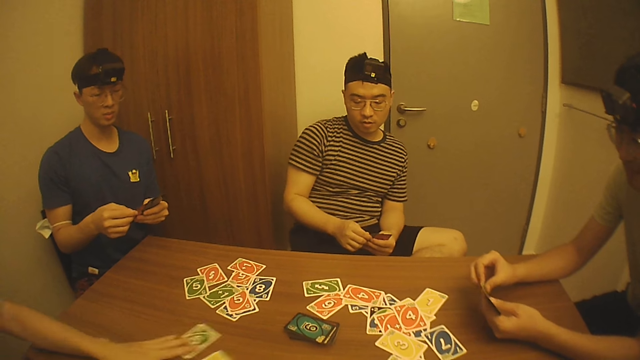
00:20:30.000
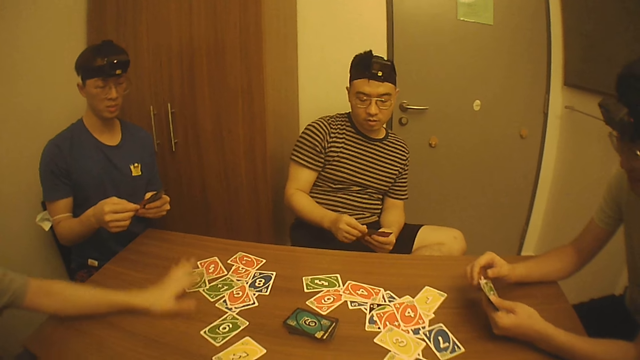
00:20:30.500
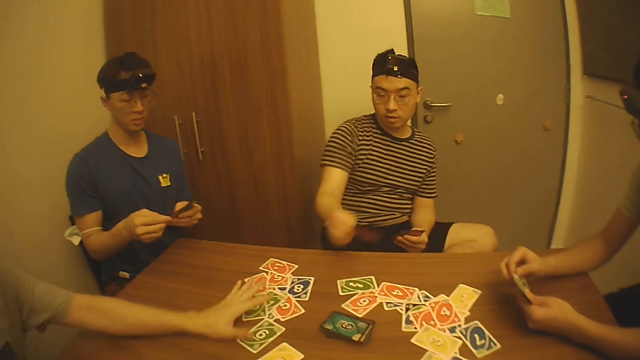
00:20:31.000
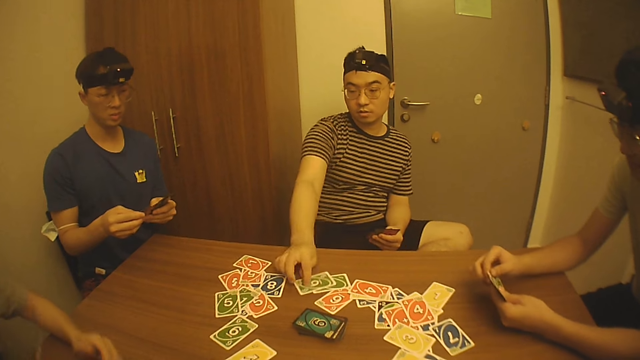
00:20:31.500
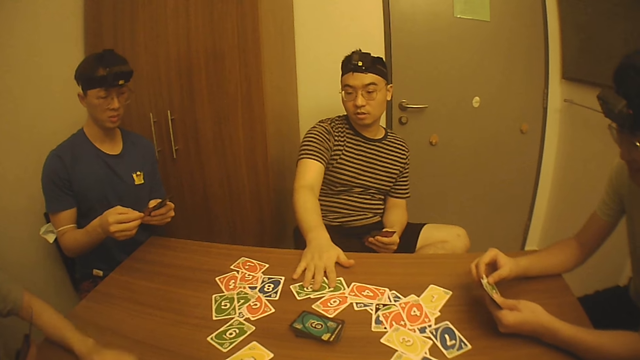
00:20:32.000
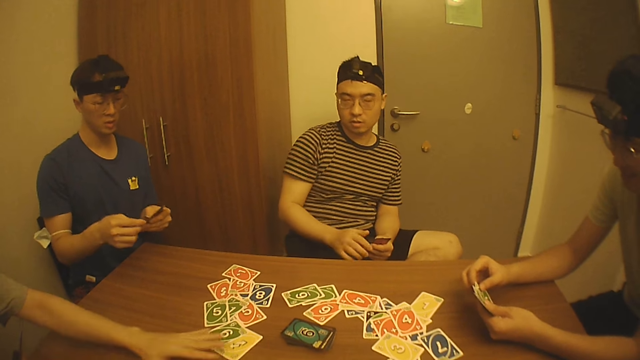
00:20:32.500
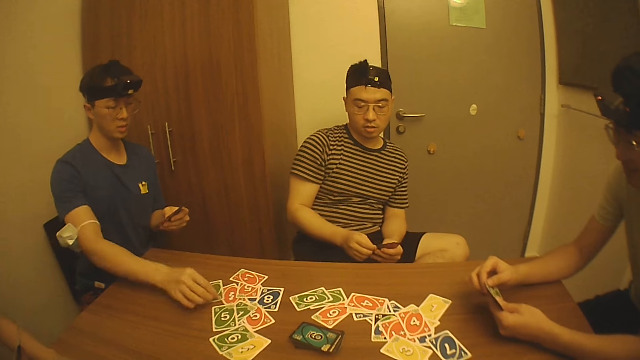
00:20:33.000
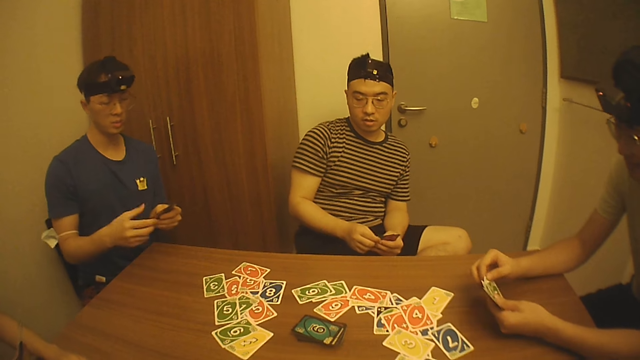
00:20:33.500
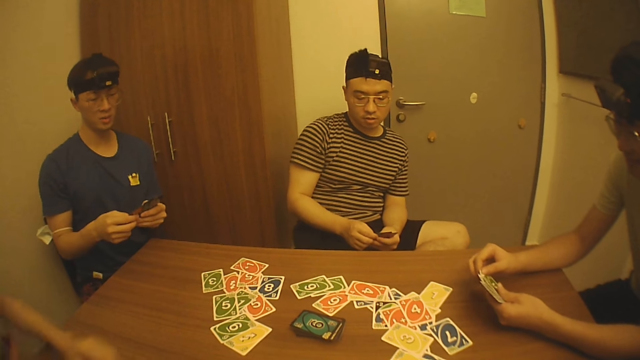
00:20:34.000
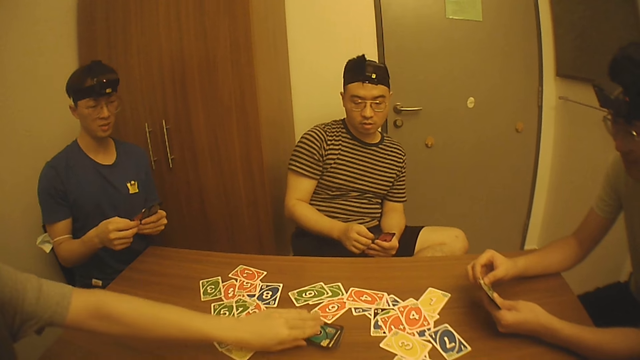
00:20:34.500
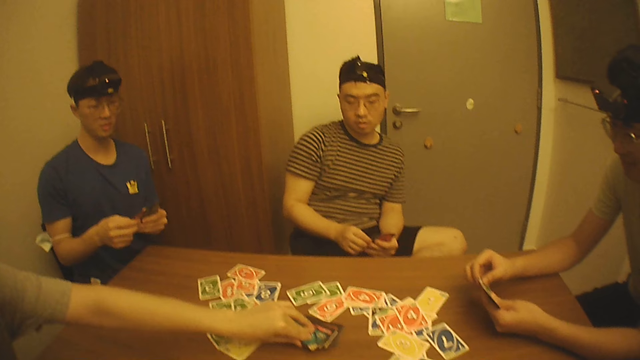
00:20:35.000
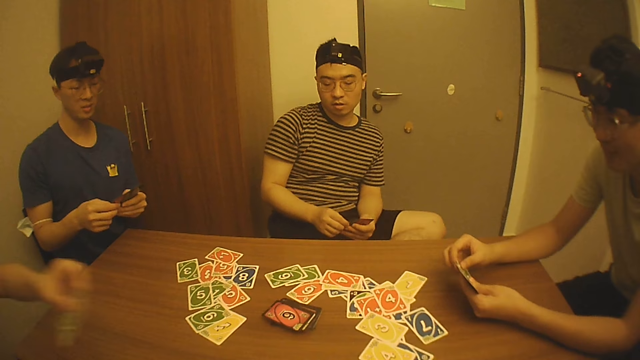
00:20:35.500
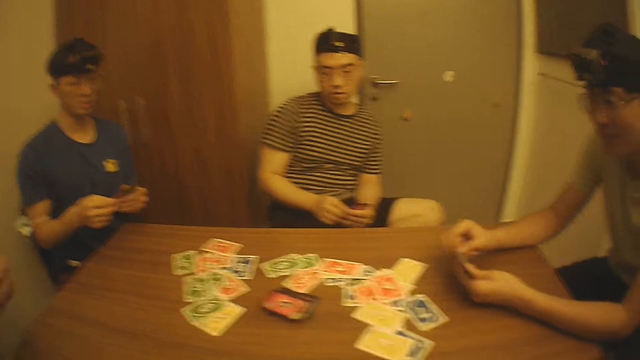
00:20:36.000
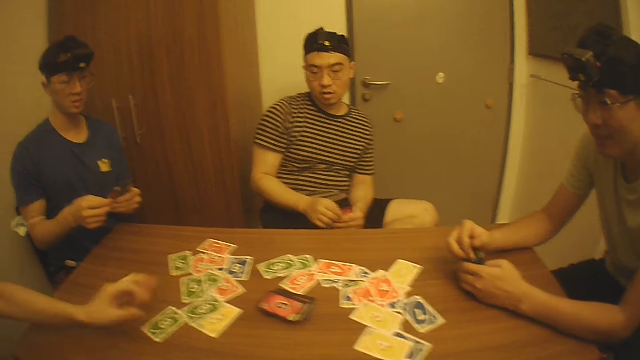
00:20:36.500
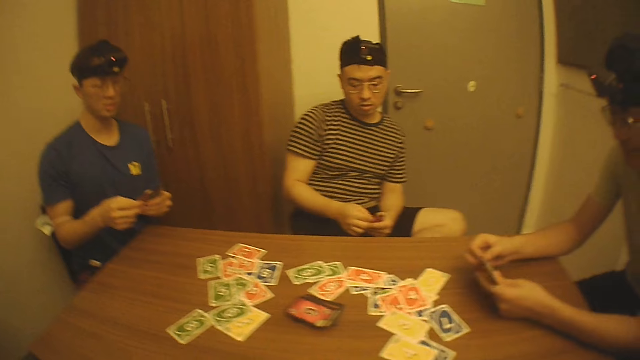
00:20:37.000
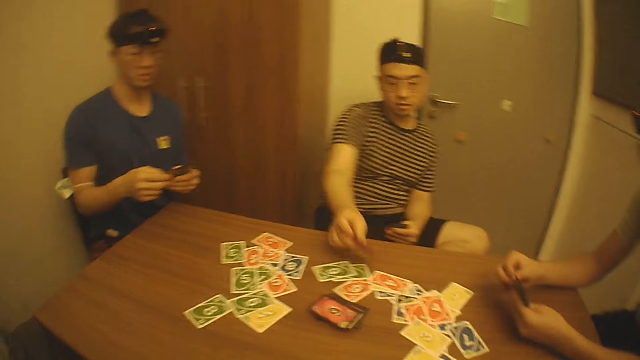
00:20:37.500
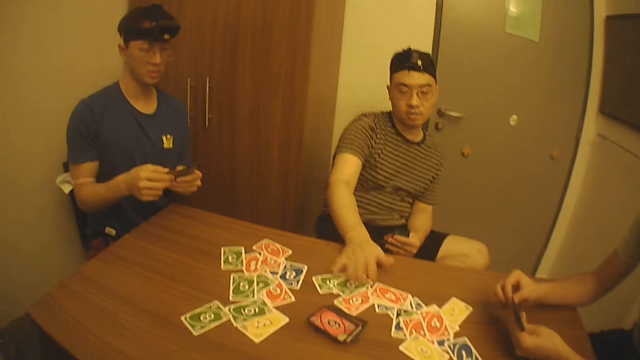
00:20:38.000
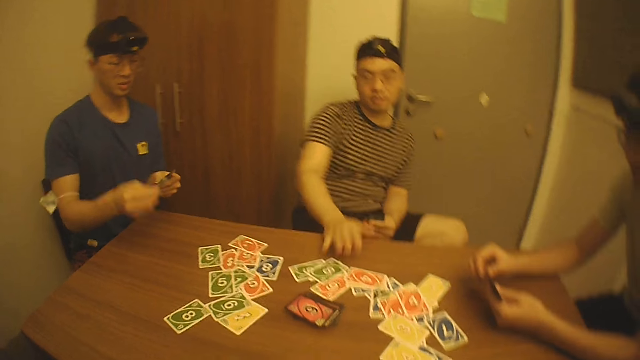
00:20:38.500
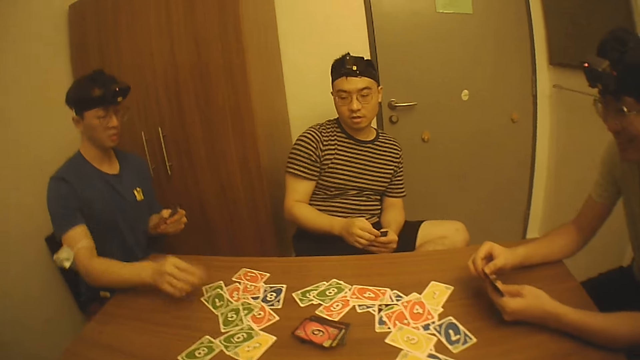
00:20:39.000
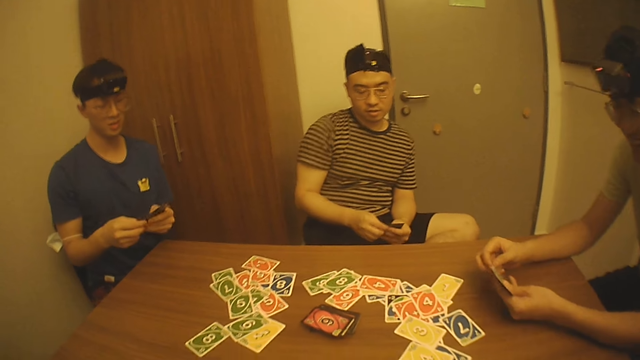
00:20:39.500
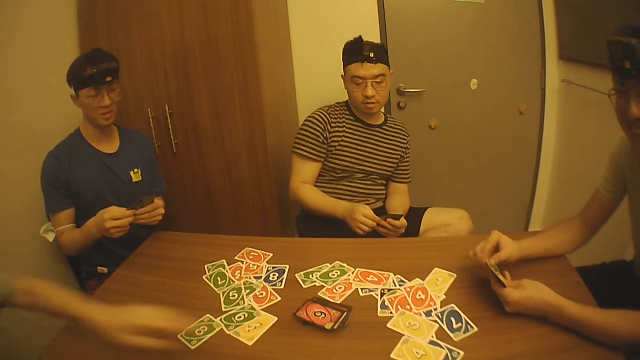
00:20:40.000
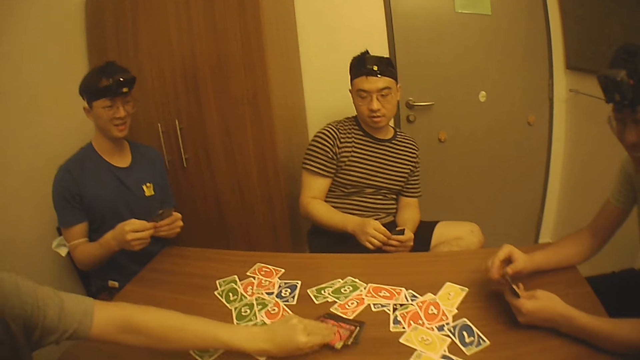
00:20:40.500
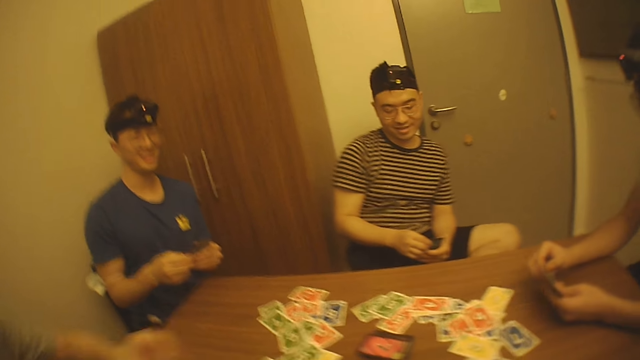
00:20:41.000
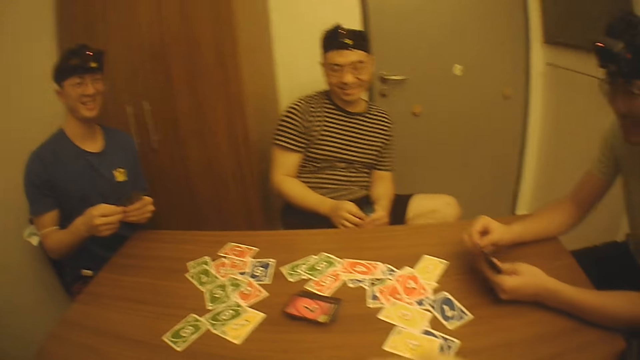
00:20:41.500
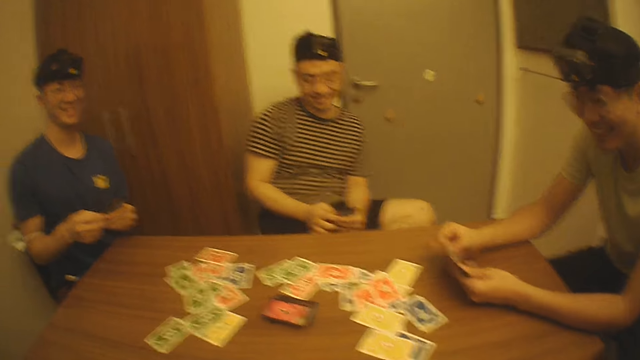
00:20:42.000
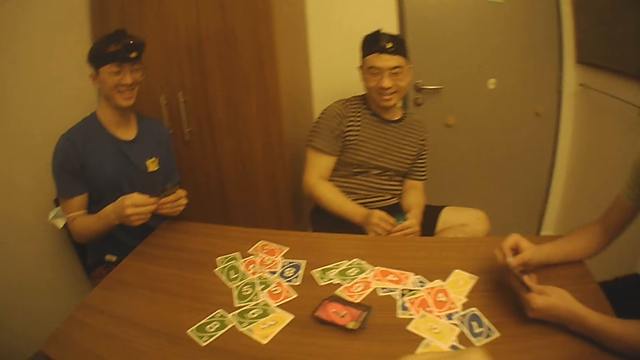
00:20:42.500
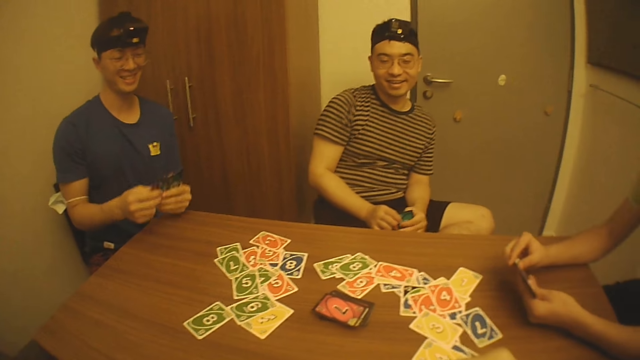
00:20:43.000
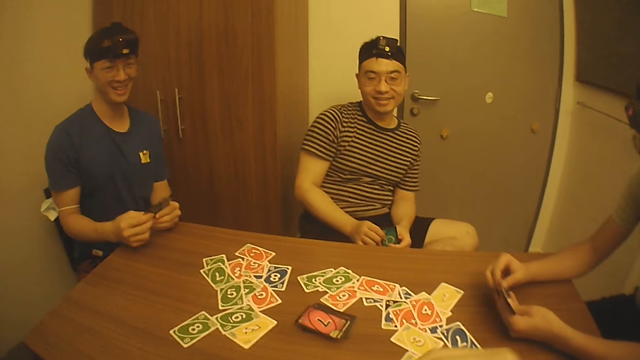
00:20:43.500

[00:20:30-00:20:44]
A man drops the playing card. He pushes the playing cards on the table. Another man places the playing card on the table. The first man moves the playing cards. A third man places the playing card on the table. He looks at the playing cards. The first man moves the left hand and picks up a playing card. The camera wearer looks around. The first man drops a playing card. The third man looks at the playing cards. The second man drops a playing card and touches the playing cards on the table. The third man drops a playing card. The camera wearer looks at the playing cards. A fourth man looks at the playing cards. The first man moves the left hand and picks up a playing card. The fourth man picks up a playing card. The camera wearer converses with friends.

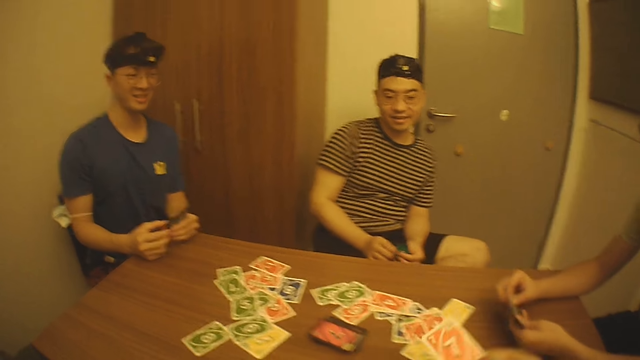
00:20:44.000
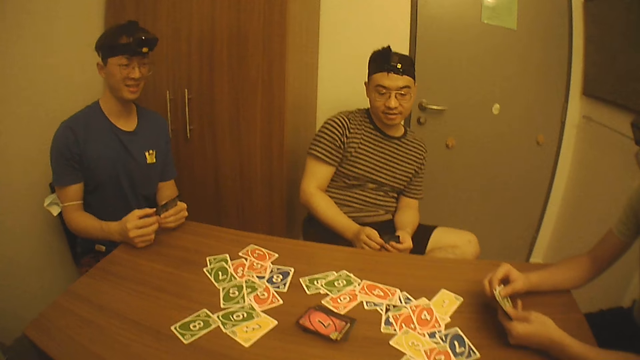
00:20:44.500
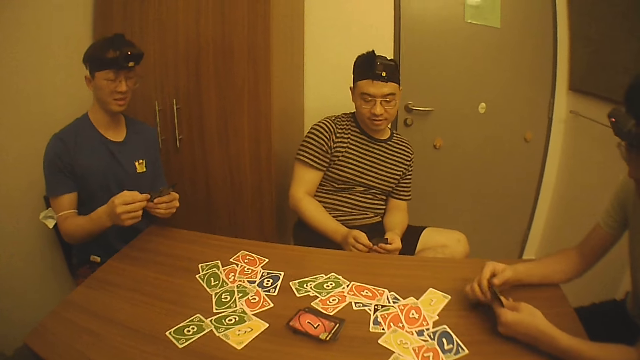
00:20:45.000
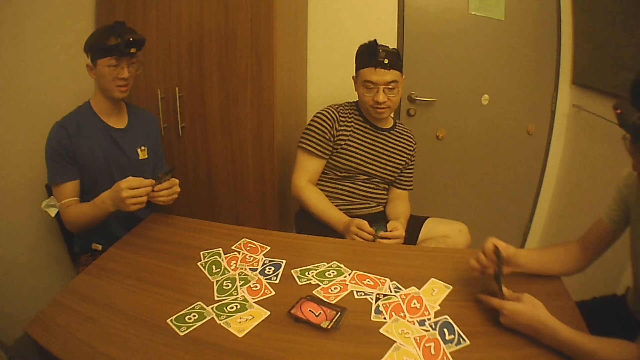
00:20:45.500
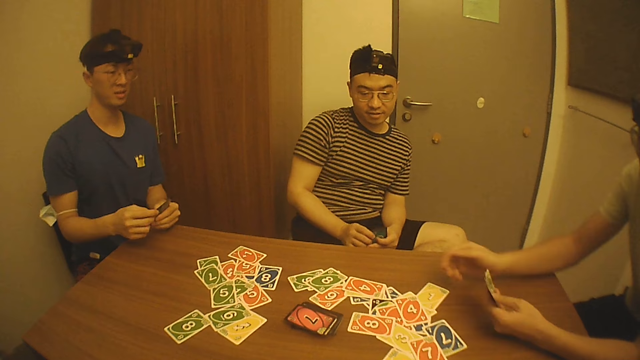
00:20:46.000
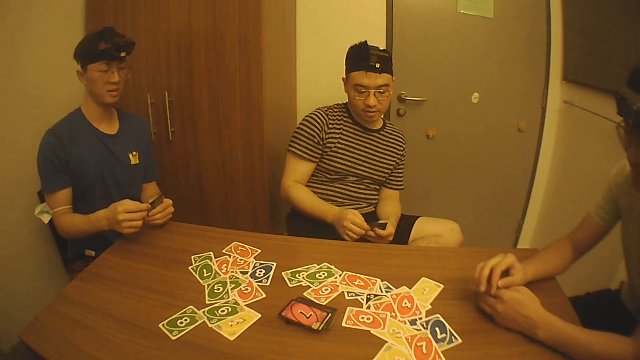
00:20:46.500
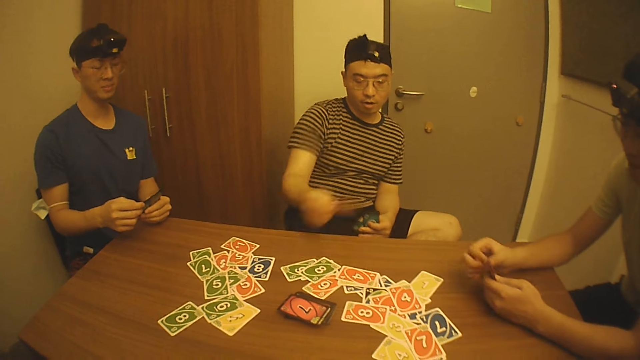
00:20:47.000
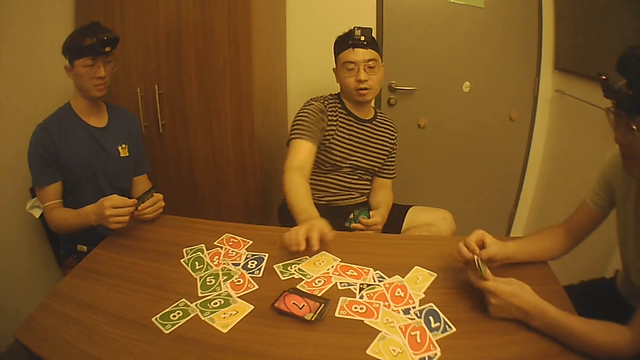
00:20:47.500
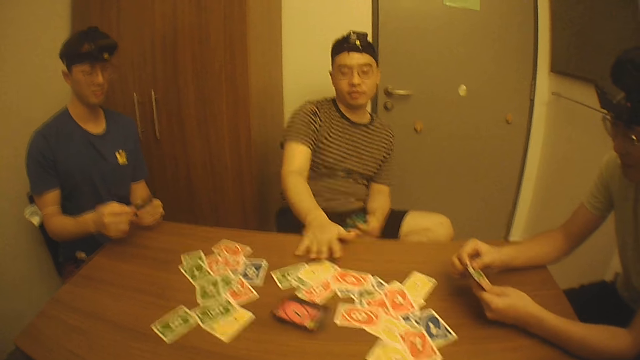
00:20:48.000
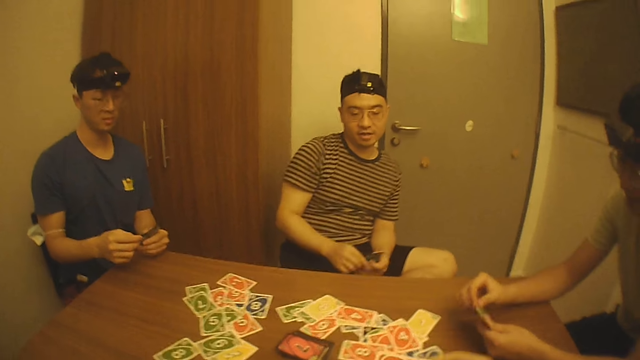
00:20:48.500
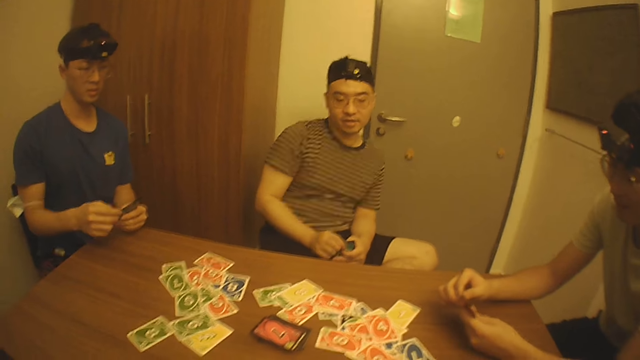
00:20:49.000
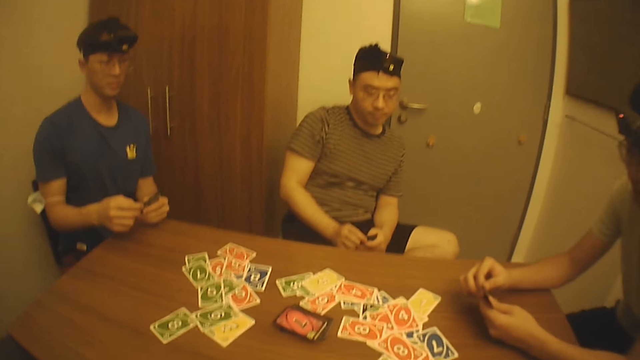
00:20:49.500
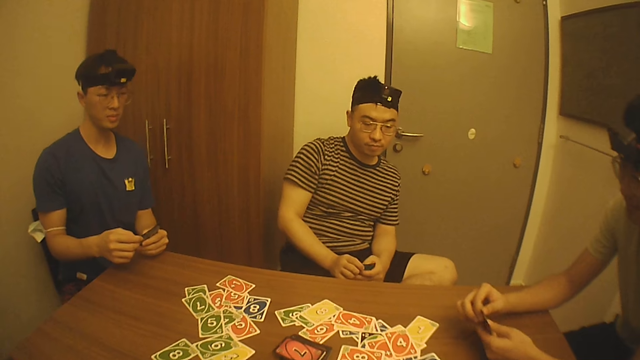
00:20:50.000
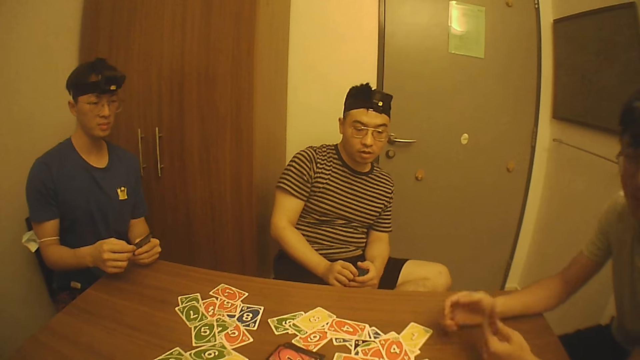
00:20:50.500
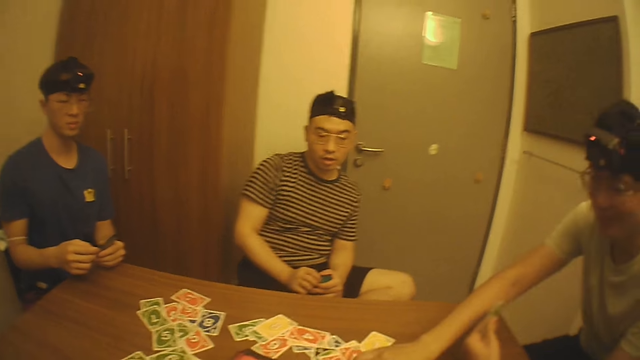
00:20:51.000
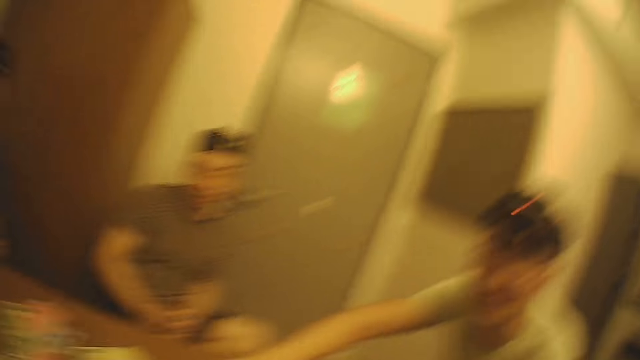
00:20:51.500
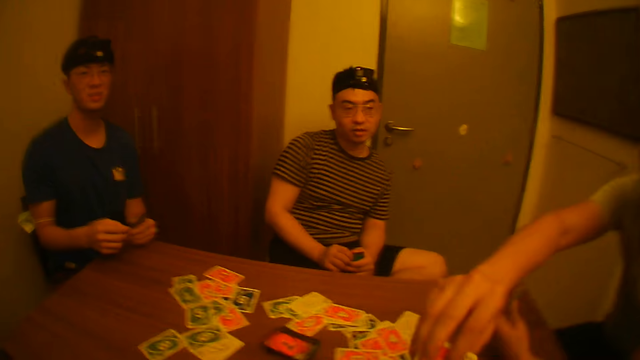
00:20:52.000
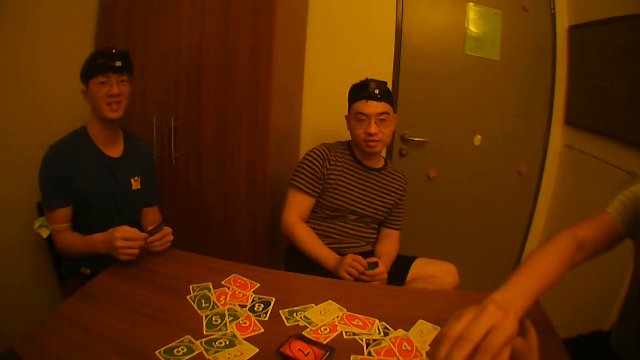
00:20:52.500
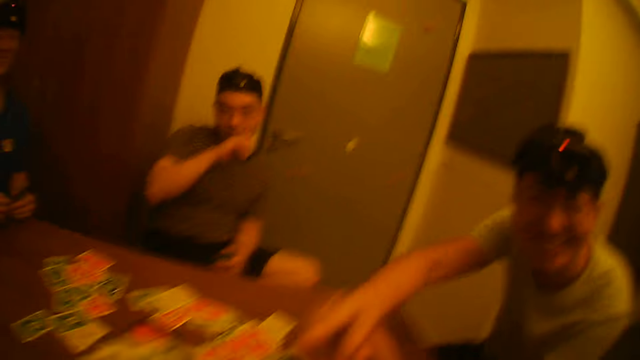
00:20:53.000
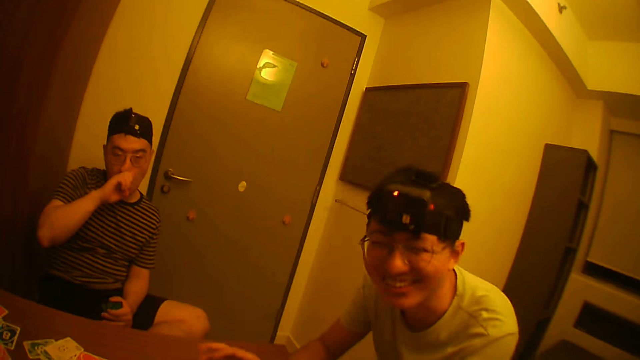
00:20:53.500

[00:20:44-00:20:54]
A man looks at the playing cards. Another man drops the playing card on the table. The camera wearer looks at the playing cards. A third man places the playing card on the table and converses with friends. The camera wearer looks around. The second man converses with the camera wearer. The camera wearer converses with friends.
